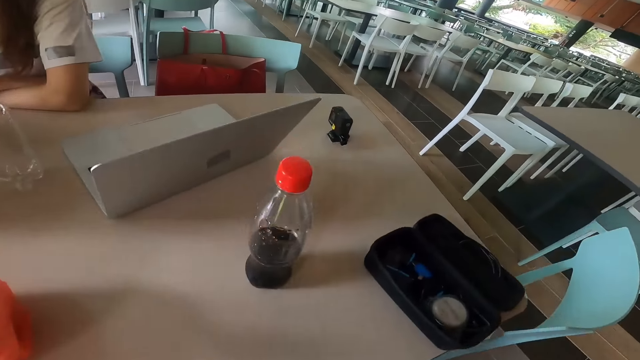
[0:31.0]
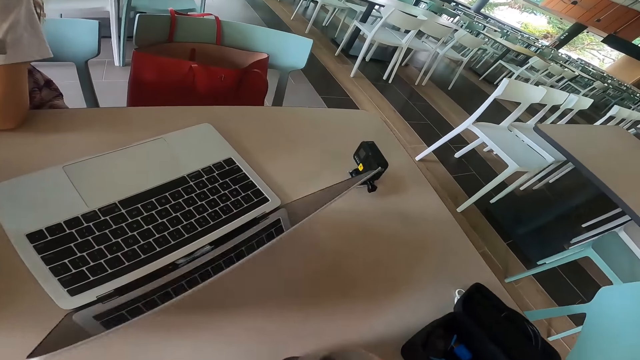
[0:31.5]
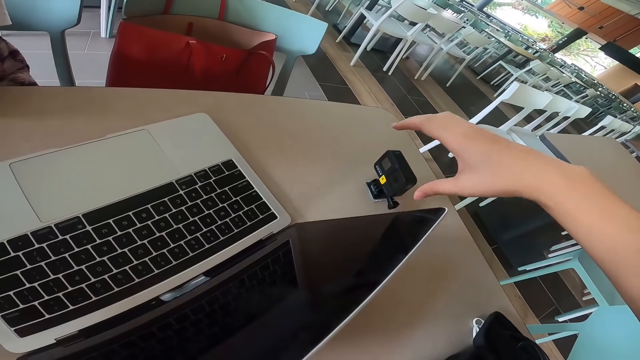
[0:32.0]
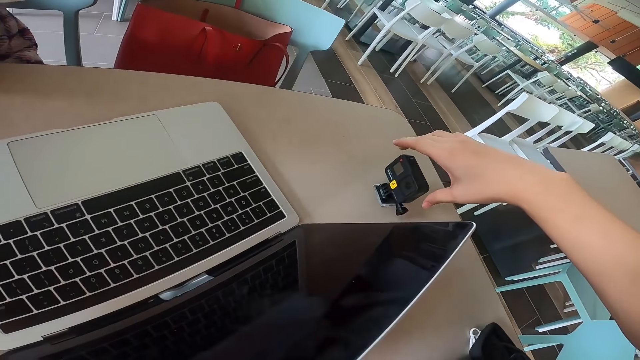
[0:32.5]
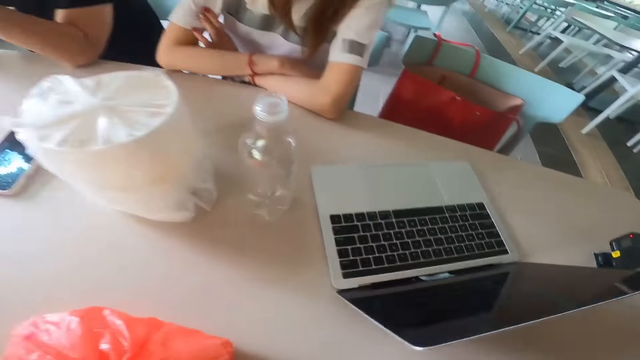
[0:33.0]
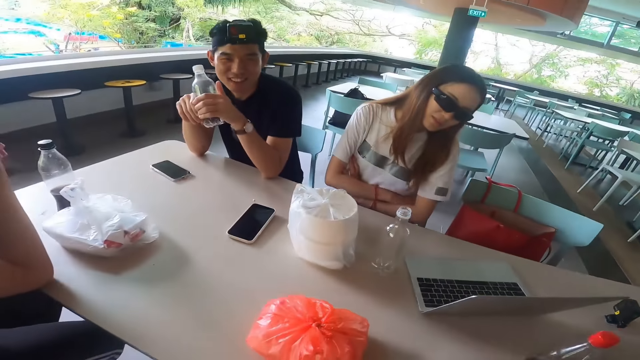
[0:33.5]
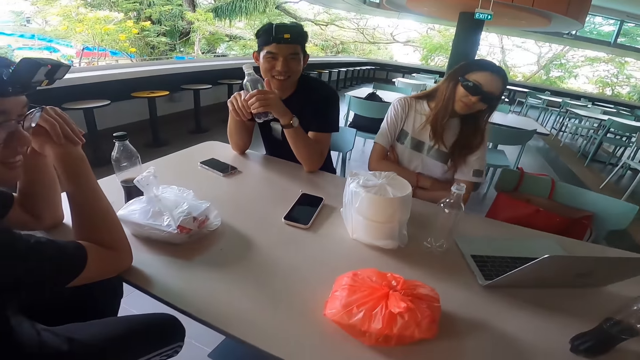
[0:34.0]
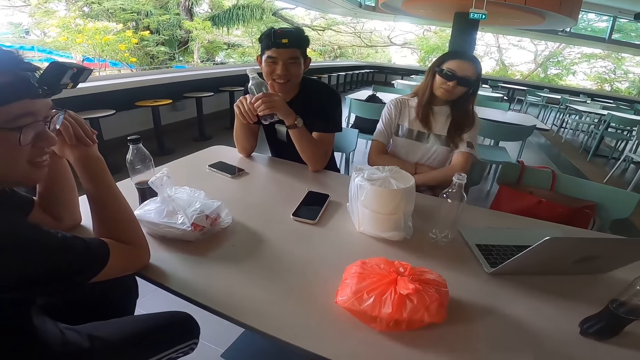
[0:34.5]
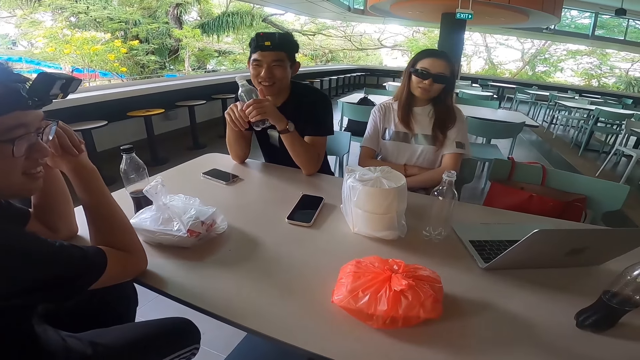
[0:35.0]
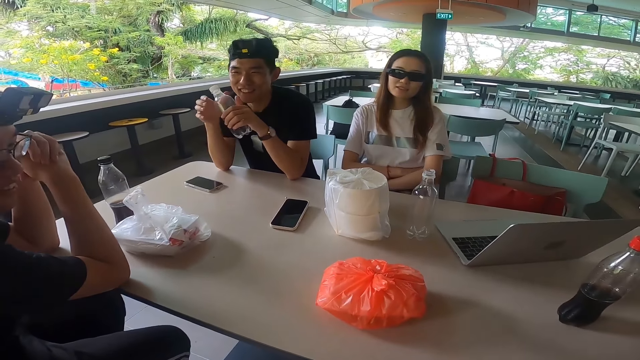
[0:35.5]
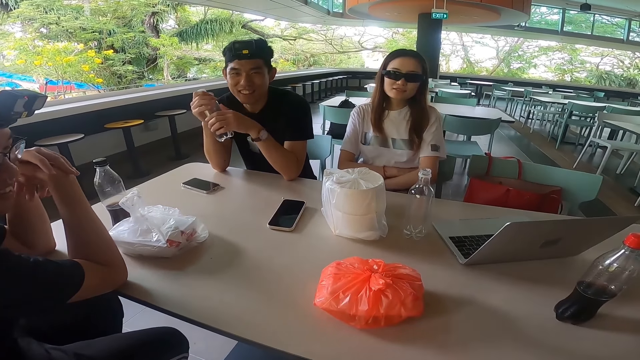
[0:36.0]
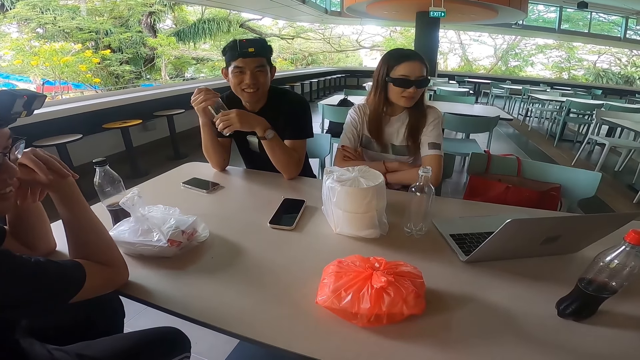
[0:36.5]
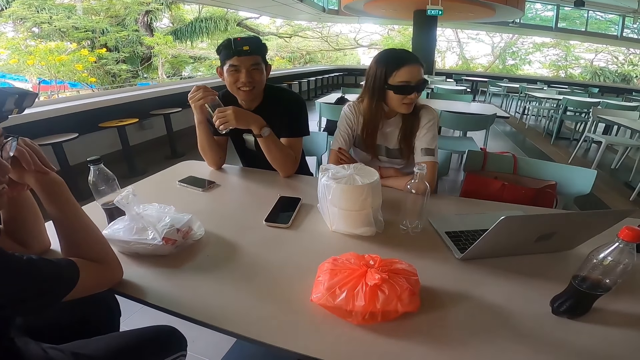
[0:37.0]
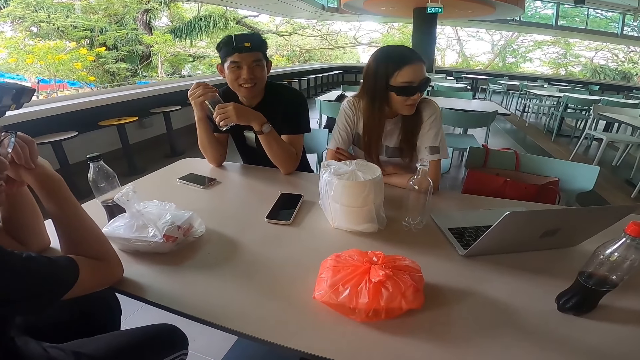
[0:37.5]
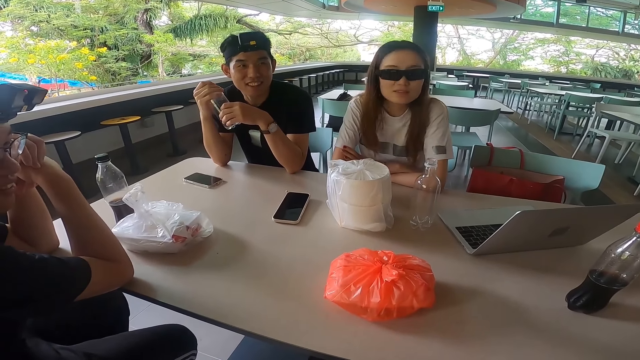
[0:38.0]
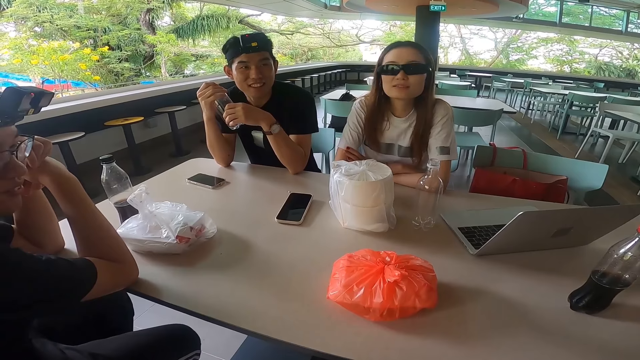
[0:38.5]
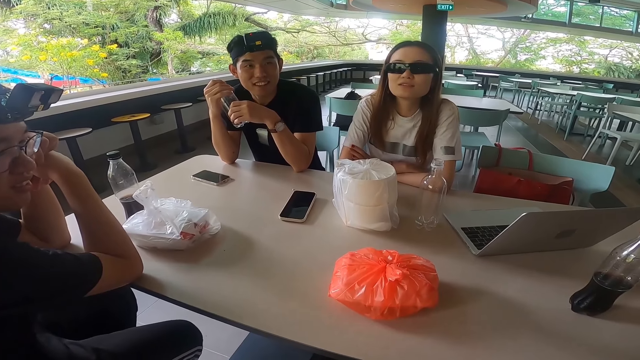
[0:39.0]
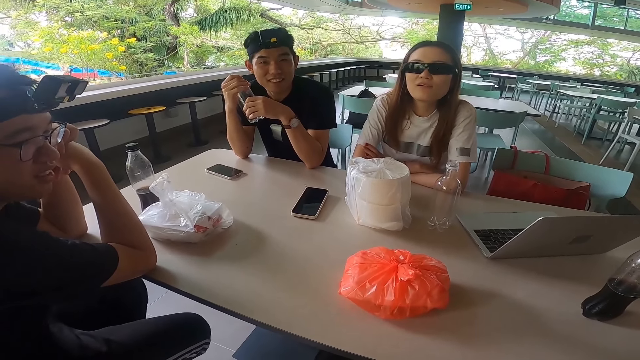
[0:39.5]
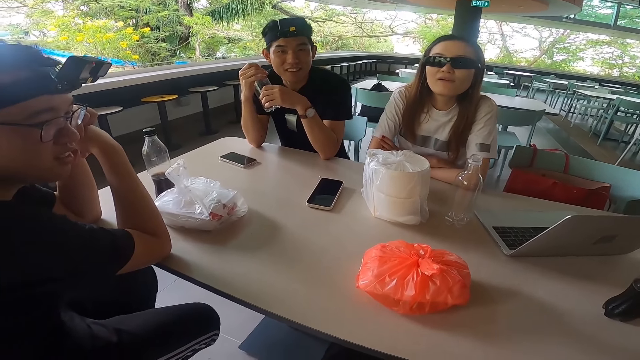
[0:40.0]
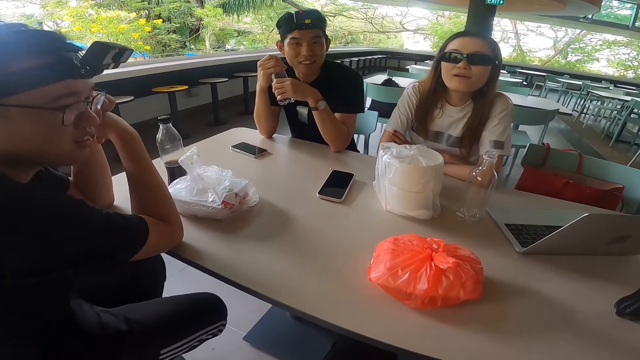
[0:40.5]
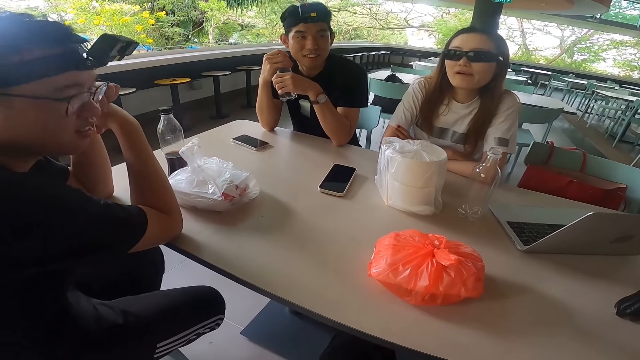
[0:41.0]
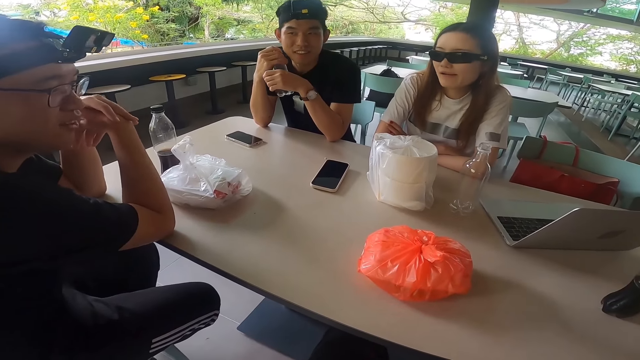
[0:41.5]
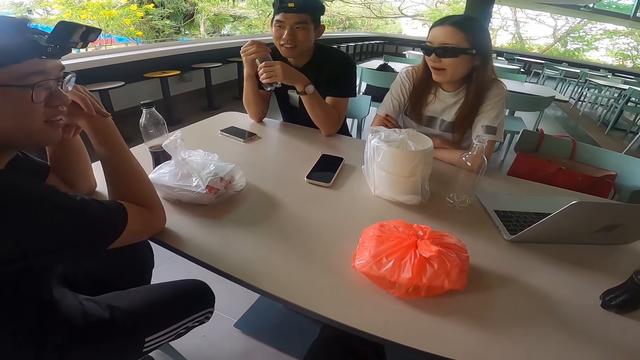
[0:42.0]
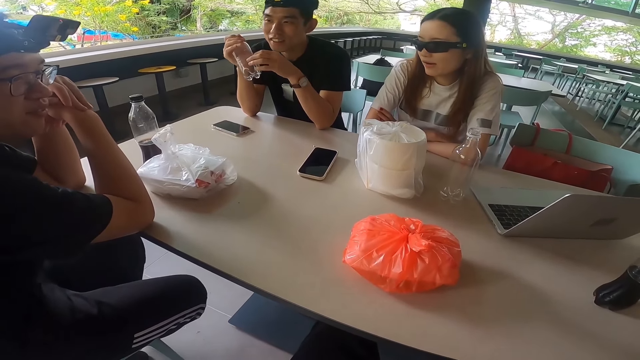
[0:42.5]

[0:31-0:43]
The camera wearer swings the right hand. He stretches his right hand. He stares at a lady.

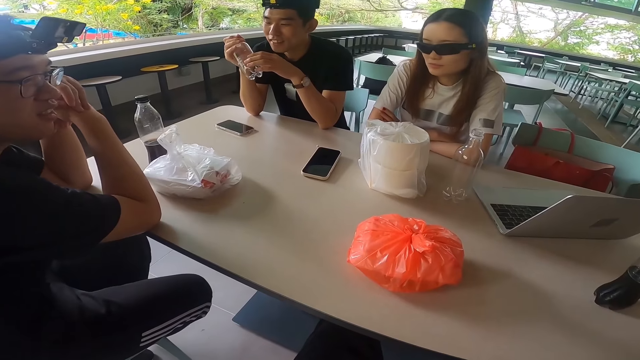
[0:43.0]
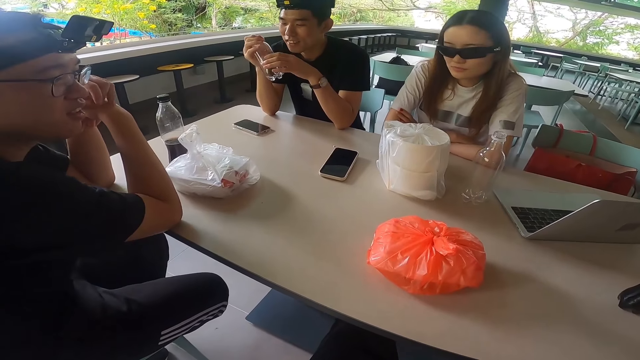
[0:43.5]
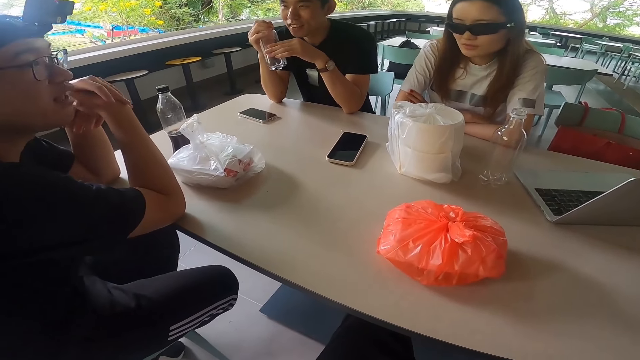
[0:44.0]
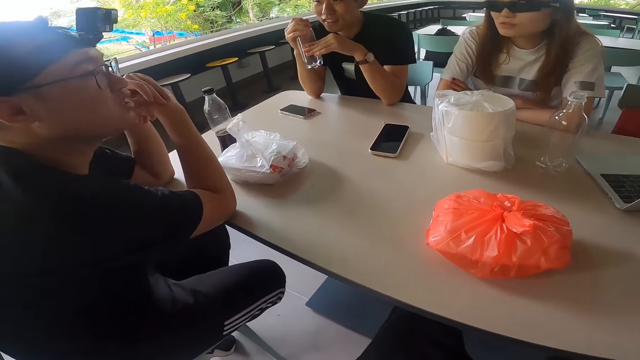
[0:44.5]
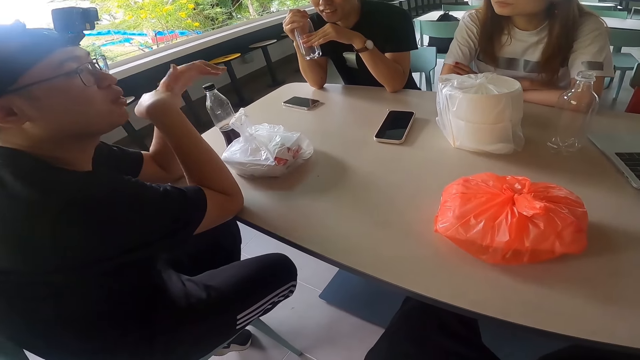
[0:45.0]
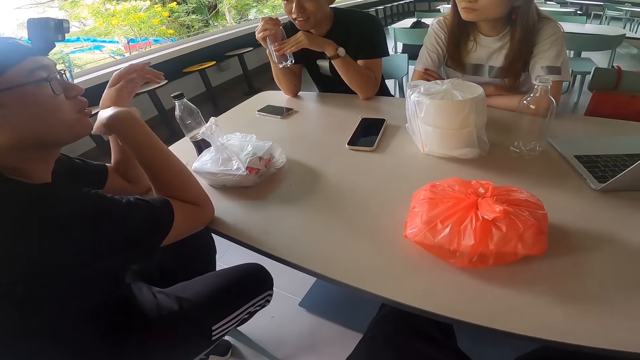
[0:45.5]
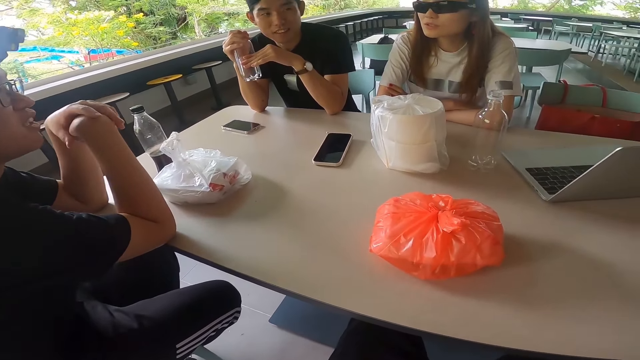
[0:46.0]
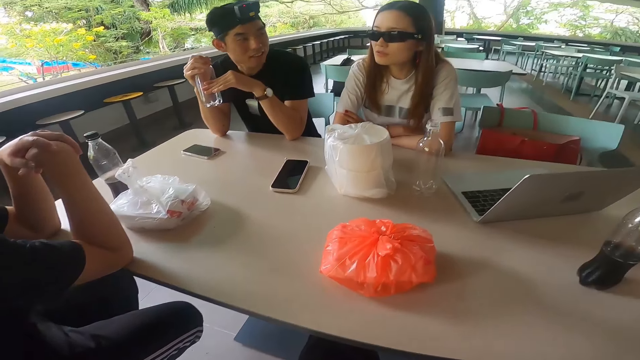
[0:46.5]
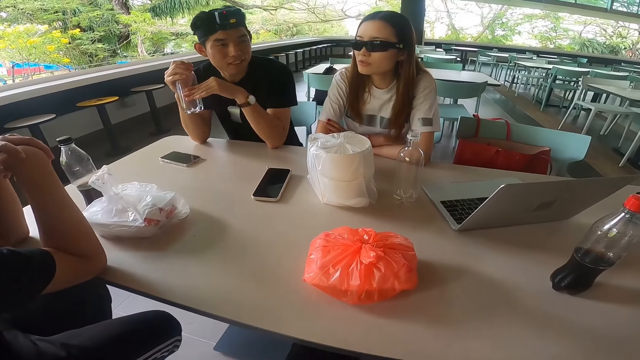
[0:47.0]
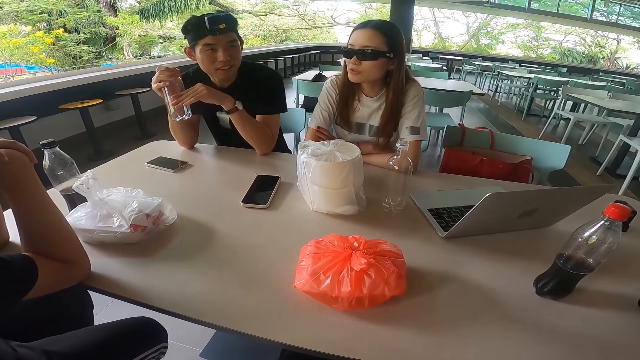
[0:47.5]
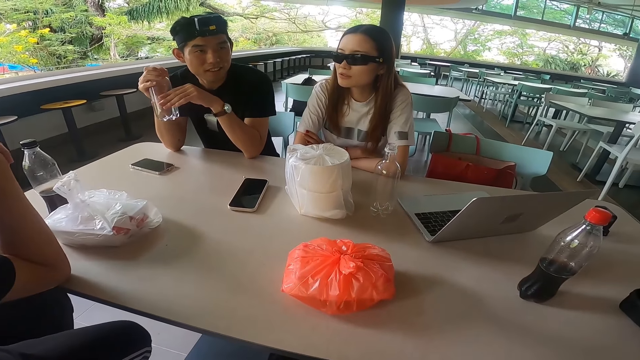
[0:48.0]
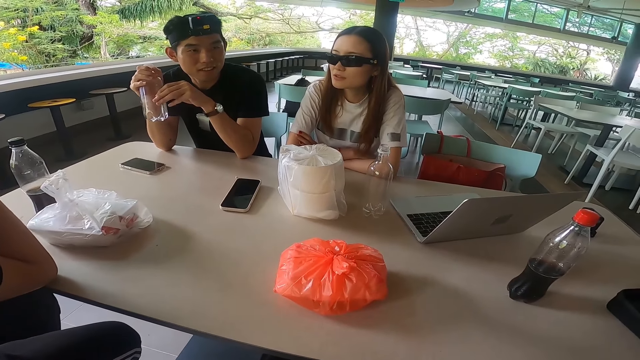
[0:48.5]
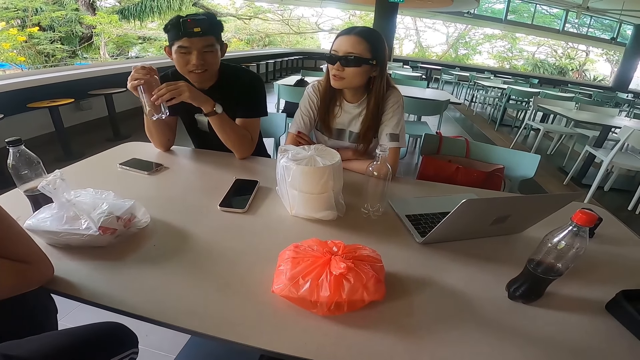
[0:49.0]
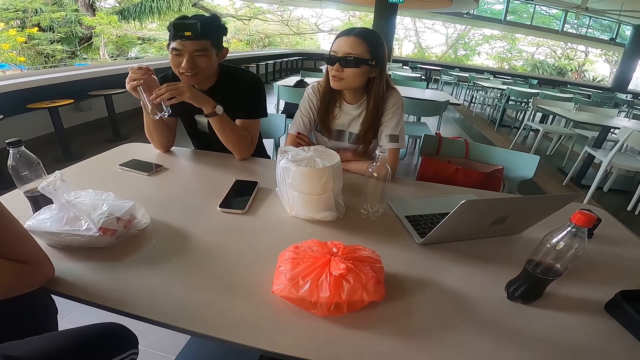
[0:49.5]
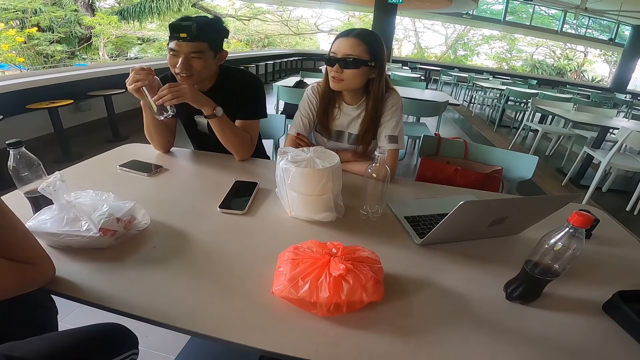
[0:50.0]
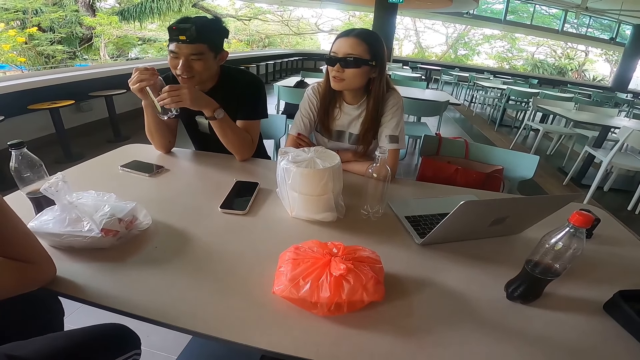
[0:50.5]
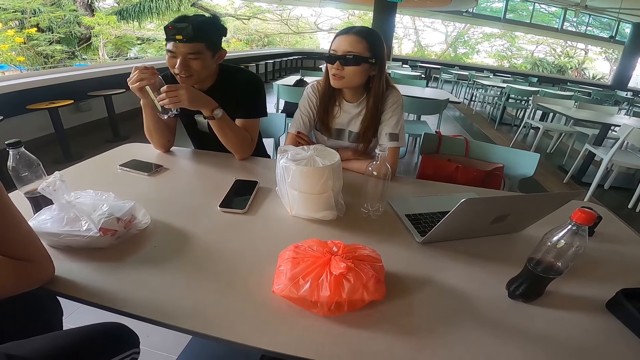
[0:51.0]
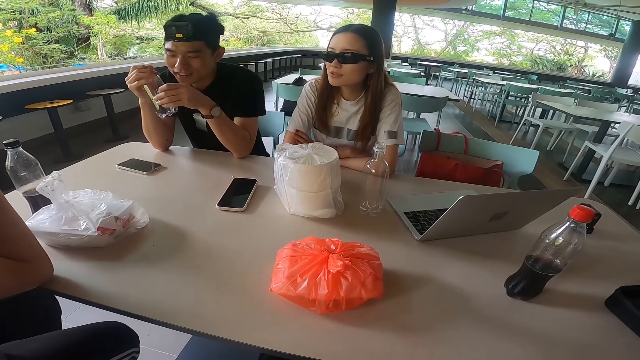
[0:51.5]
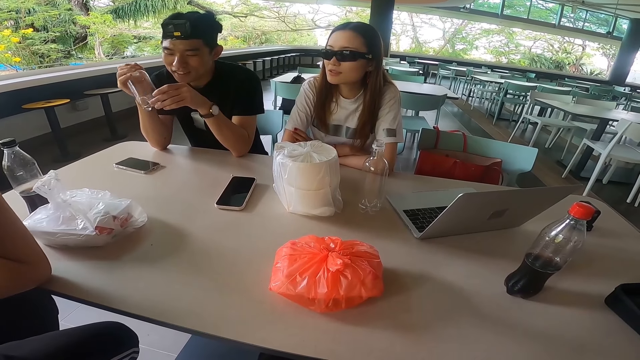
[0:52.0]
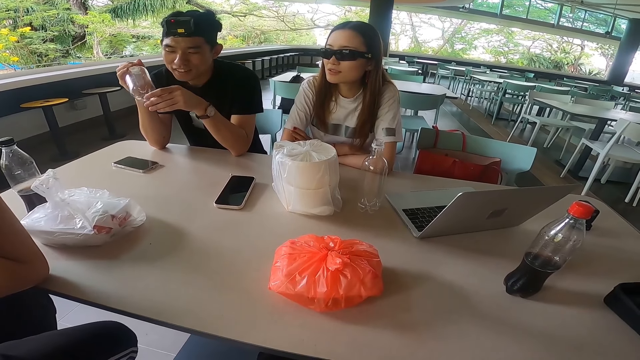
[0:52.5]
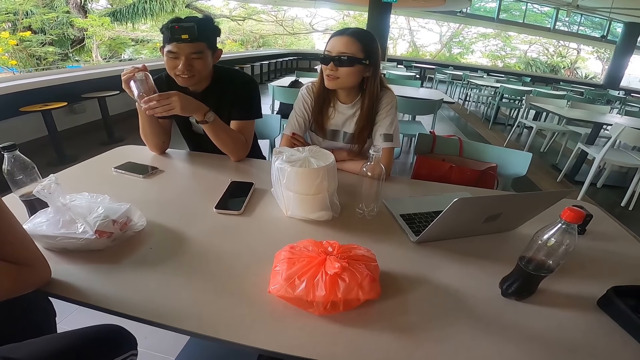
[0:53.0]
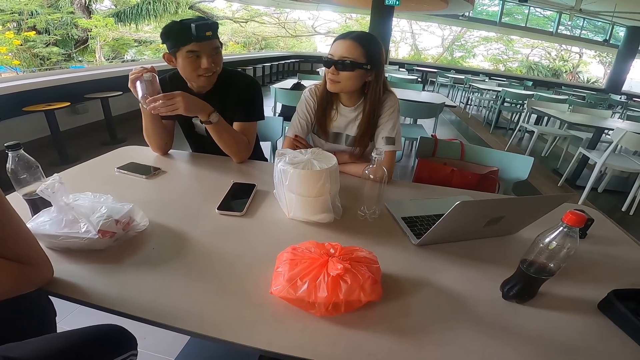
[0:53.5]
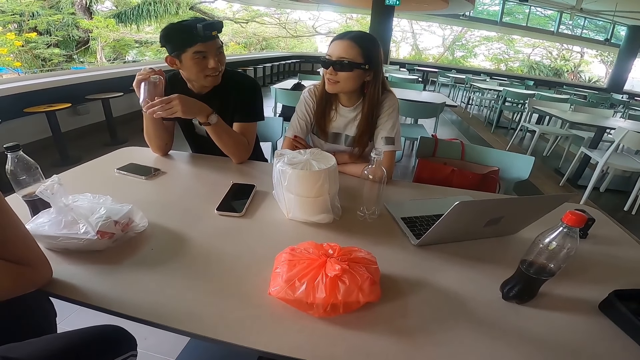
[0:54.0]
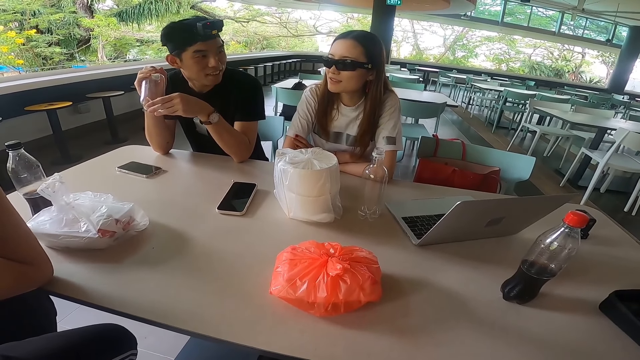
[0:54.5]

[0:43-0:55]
A man touches a plastic bottle with the left hand.
